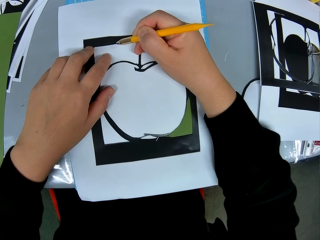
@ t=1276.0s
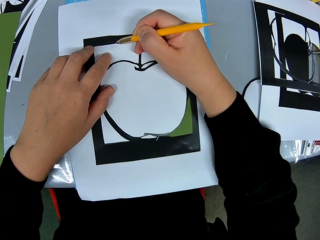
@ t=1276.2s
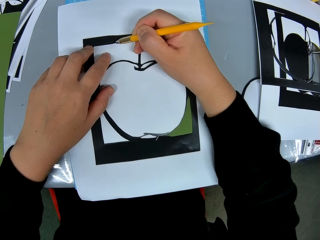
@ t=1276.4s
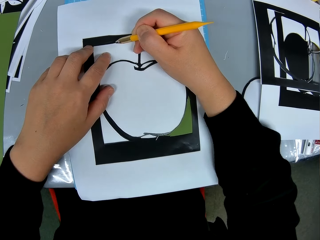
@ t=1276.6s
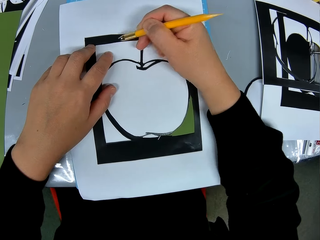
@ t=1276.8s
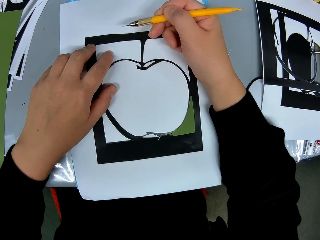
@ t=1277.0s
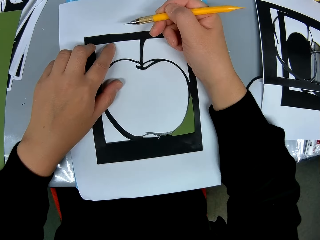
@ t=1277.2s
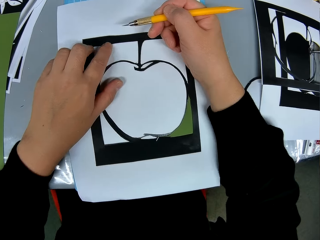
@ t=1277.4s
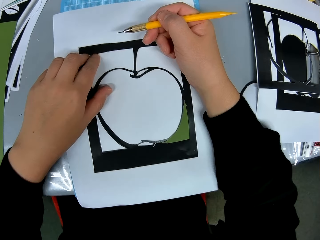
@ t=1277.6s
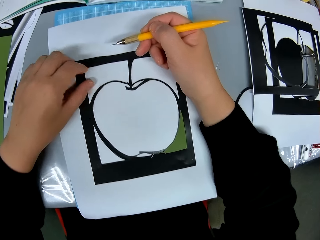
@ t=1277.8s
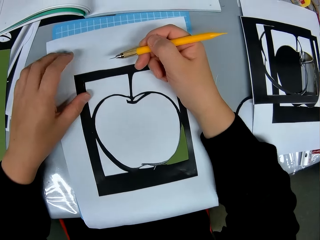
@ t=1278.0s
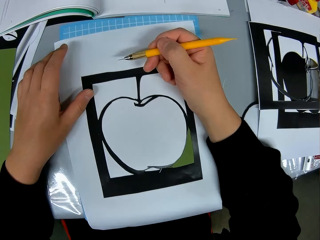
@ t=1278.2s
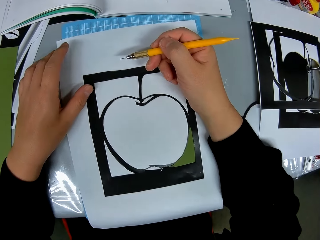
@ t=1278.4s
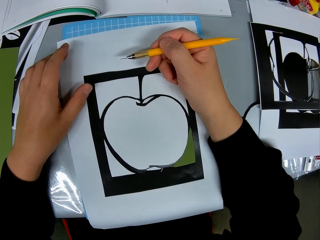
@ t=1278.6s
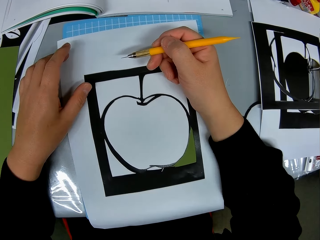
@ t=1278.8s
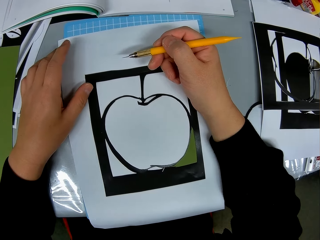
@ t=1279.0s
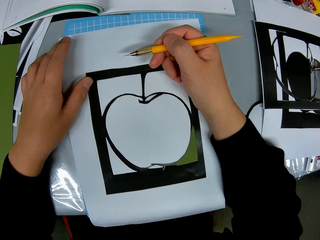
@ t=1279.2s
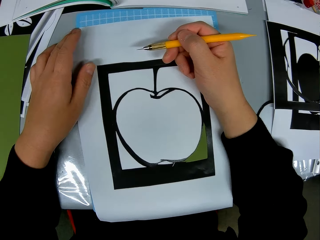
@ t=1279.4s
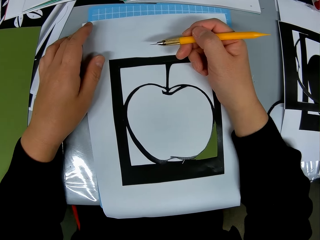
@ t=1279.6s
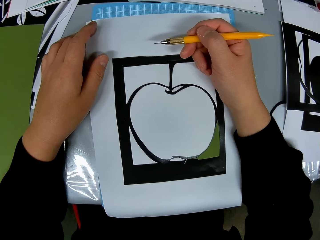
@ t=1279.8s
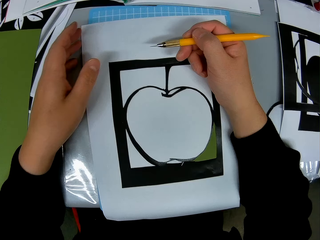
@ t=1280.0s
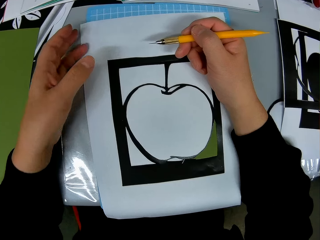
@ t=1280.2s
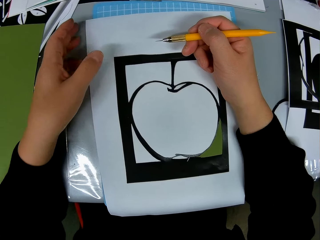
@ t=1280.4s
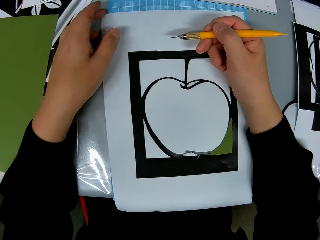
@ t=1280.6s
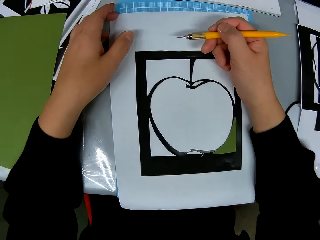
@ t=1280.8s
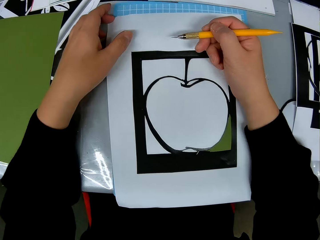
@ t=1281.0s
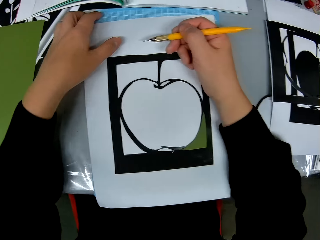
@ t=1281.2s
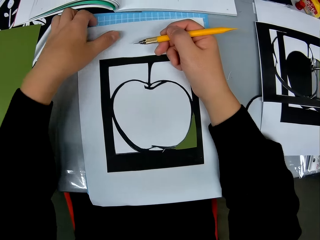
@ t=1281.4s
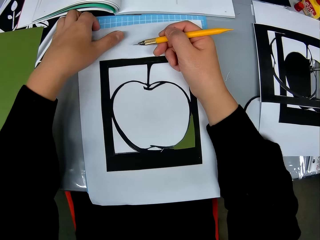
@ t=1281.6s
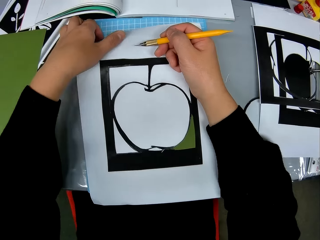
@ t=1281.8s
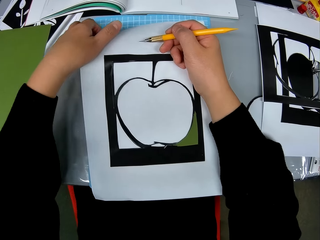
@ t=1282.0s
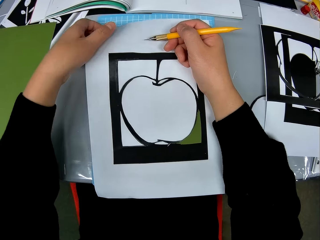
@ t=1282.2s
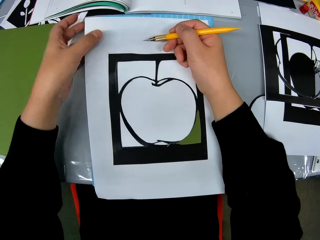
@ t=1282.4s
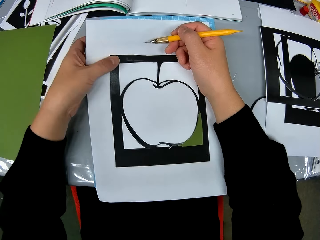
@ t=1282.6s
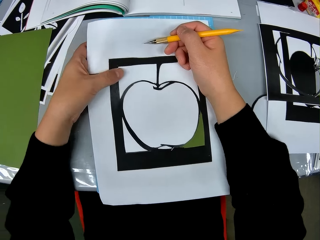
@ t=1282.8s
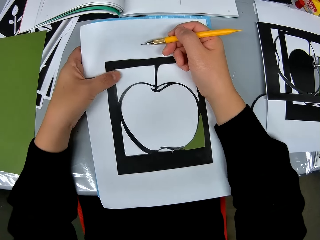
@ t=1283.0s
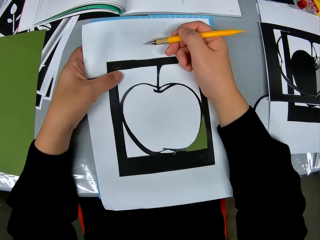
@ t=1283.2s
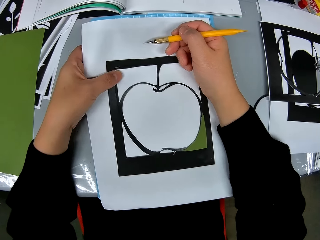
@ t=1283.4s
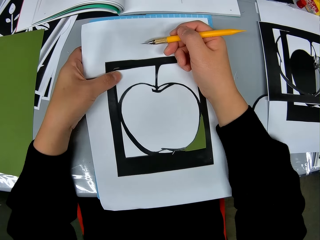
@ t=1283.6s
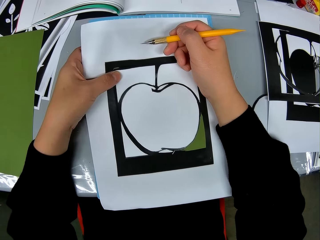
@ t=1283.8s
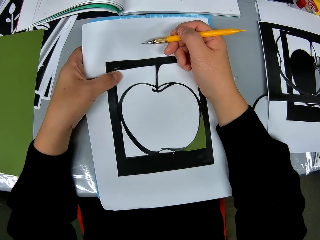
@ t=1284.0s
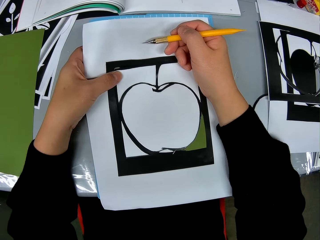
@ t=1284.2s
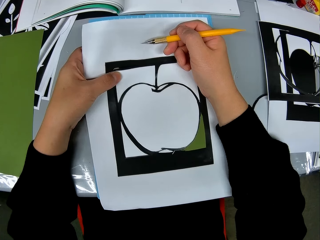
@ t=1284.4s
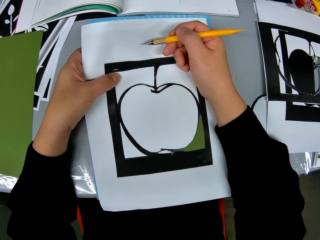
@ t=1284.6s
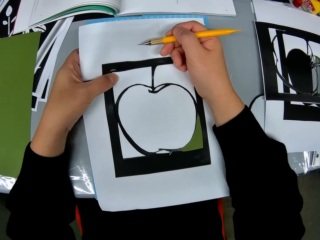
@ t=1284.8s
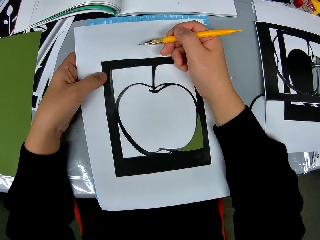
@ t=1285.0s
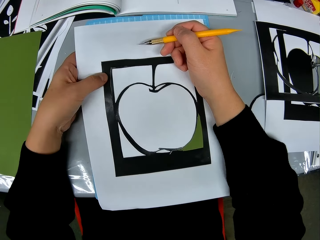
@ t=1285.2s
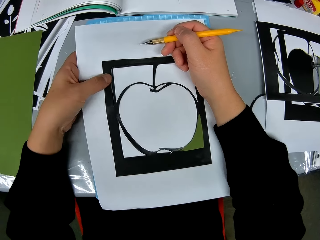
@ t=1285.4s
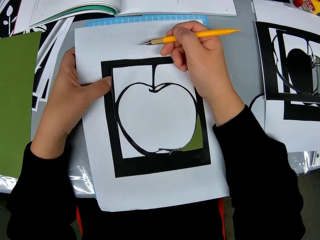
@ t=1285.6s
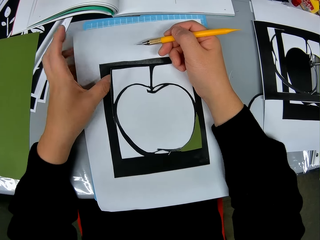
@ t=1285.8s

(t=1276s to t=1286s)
The camera wearer moves a finger. He moves a finger again. He moves a hand. He lifts the art. He uses his hand and the cutter on the drawing book. He pushes the cut art.

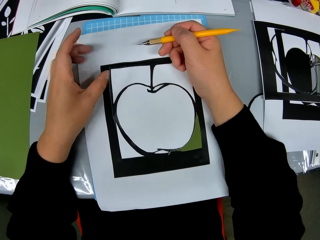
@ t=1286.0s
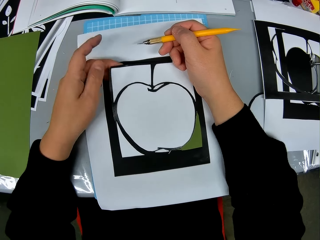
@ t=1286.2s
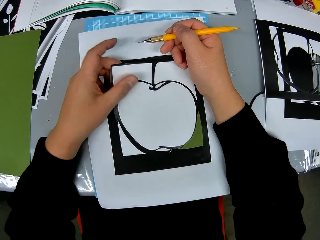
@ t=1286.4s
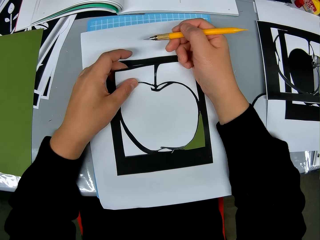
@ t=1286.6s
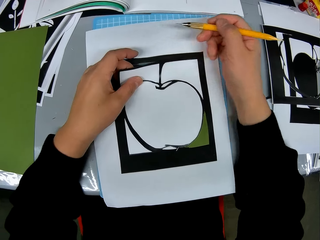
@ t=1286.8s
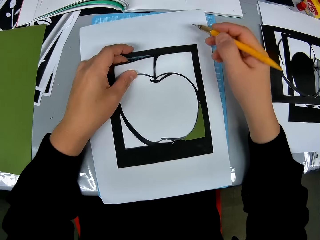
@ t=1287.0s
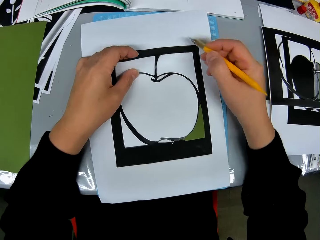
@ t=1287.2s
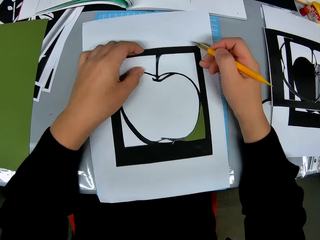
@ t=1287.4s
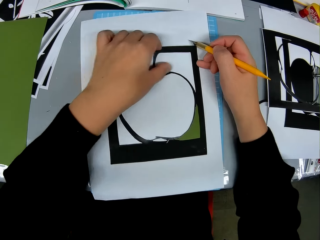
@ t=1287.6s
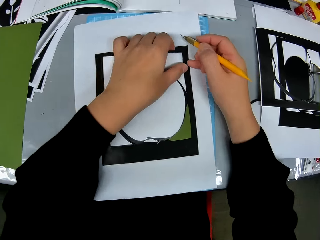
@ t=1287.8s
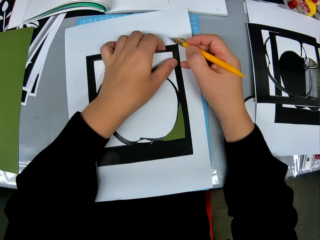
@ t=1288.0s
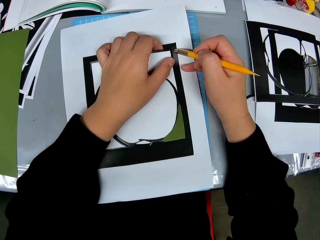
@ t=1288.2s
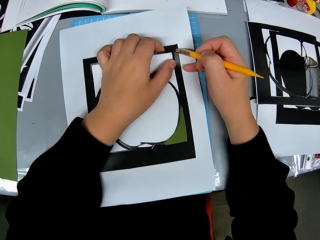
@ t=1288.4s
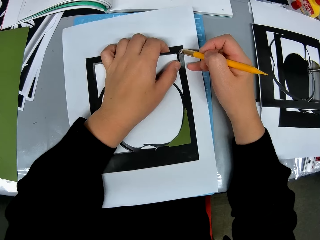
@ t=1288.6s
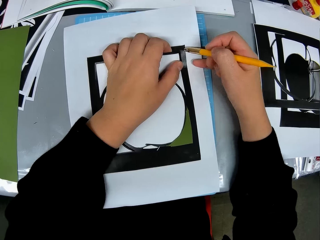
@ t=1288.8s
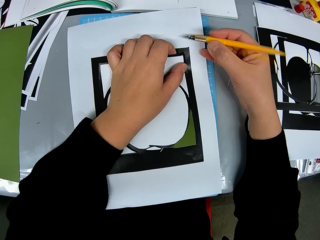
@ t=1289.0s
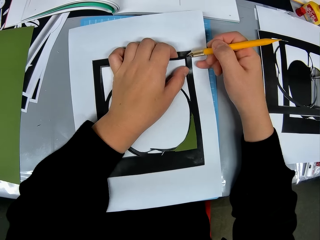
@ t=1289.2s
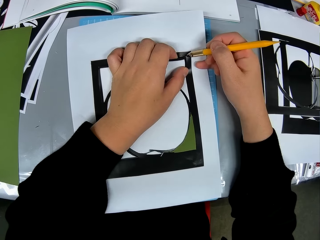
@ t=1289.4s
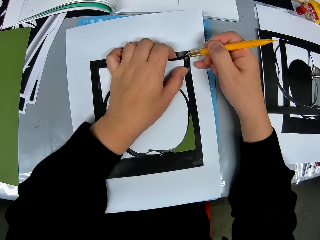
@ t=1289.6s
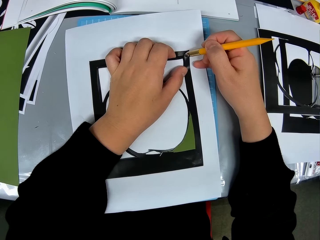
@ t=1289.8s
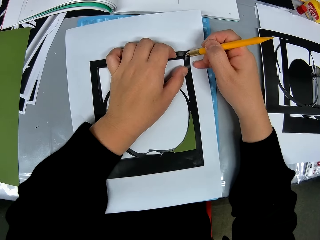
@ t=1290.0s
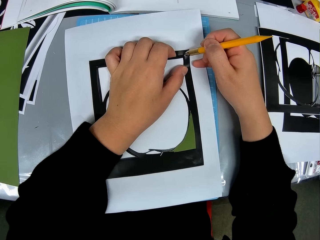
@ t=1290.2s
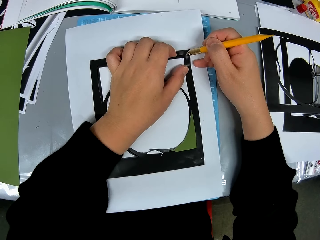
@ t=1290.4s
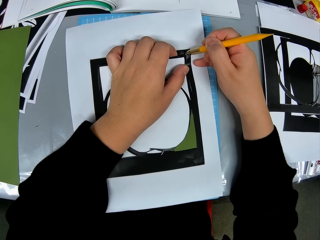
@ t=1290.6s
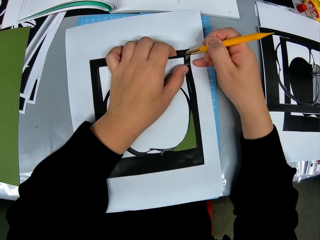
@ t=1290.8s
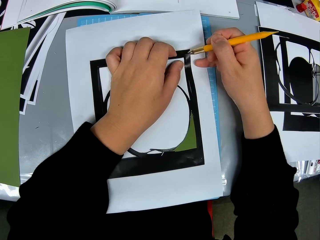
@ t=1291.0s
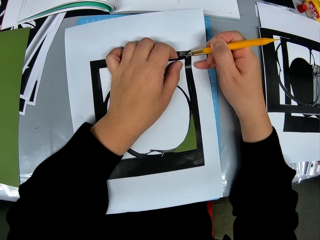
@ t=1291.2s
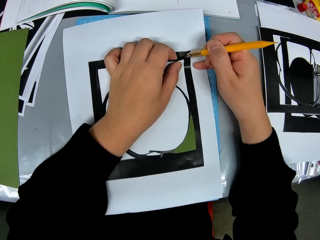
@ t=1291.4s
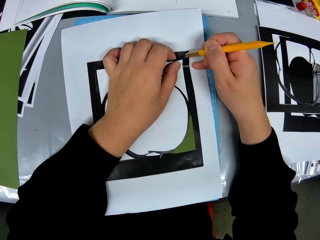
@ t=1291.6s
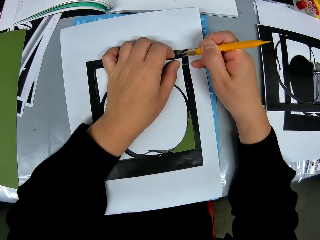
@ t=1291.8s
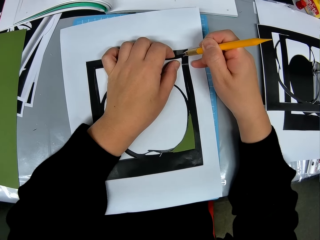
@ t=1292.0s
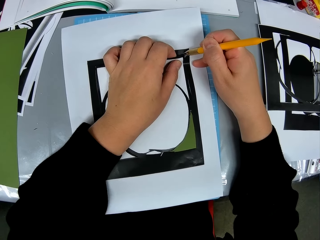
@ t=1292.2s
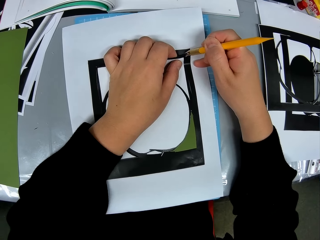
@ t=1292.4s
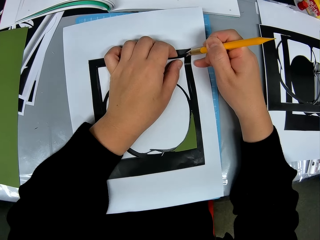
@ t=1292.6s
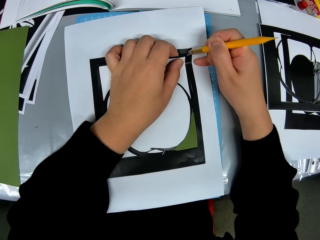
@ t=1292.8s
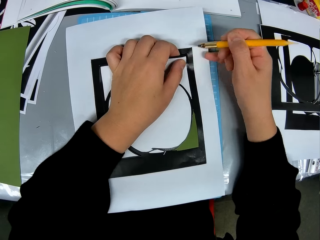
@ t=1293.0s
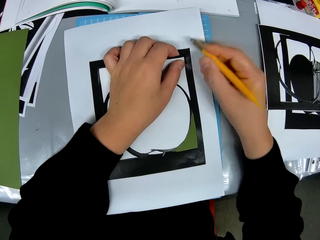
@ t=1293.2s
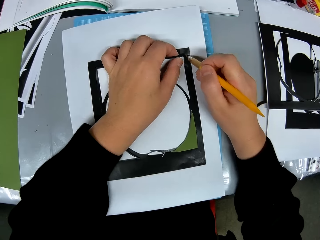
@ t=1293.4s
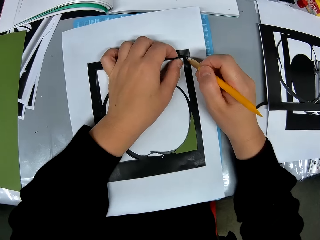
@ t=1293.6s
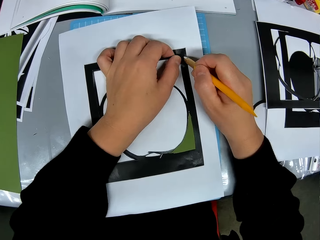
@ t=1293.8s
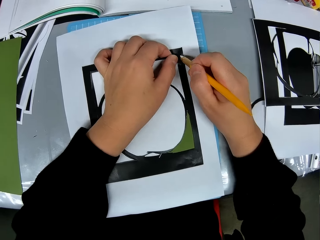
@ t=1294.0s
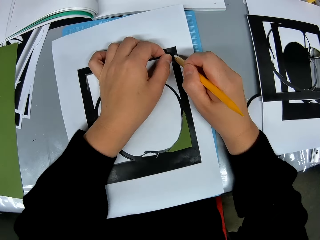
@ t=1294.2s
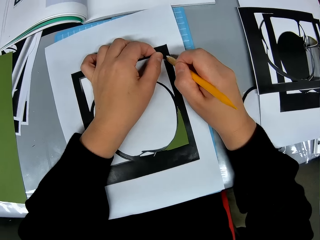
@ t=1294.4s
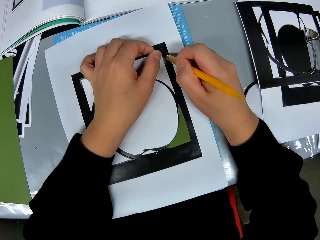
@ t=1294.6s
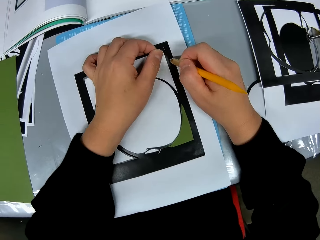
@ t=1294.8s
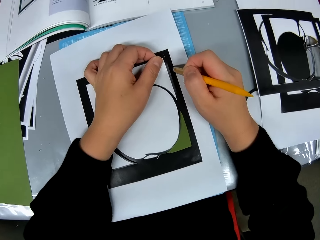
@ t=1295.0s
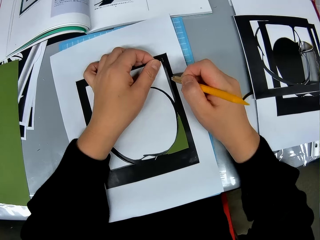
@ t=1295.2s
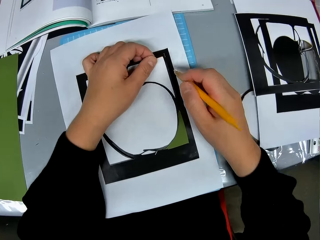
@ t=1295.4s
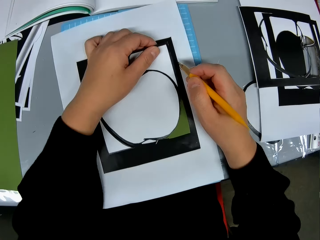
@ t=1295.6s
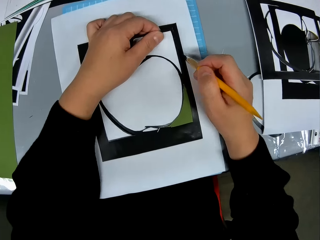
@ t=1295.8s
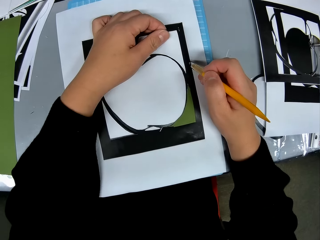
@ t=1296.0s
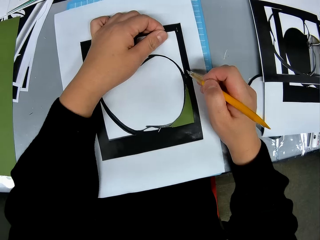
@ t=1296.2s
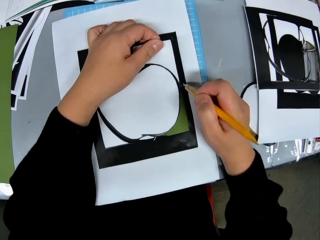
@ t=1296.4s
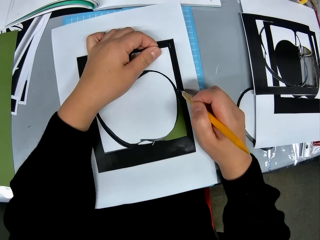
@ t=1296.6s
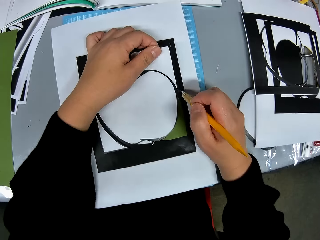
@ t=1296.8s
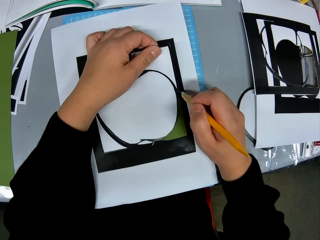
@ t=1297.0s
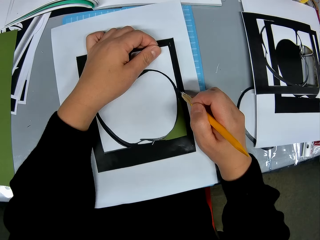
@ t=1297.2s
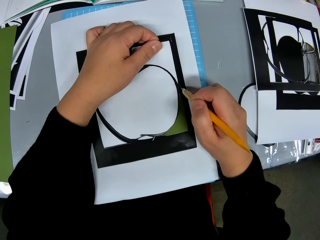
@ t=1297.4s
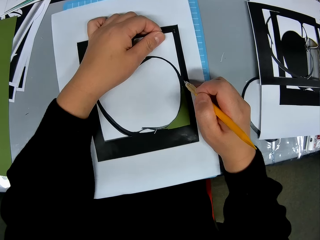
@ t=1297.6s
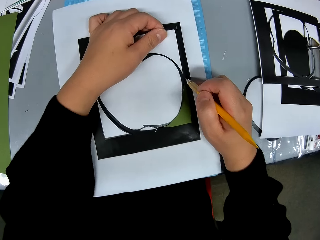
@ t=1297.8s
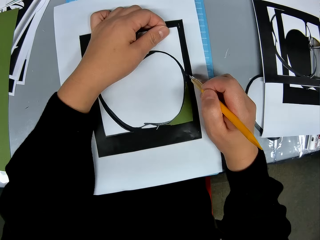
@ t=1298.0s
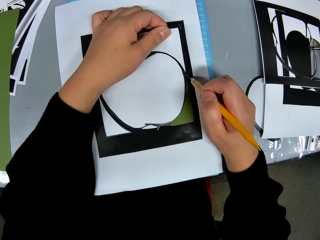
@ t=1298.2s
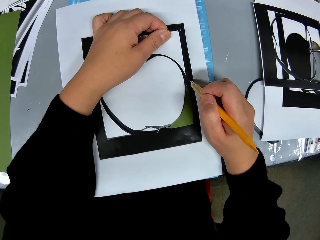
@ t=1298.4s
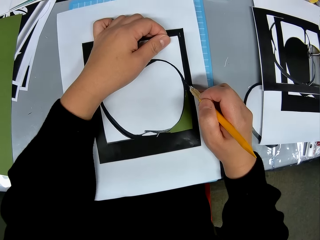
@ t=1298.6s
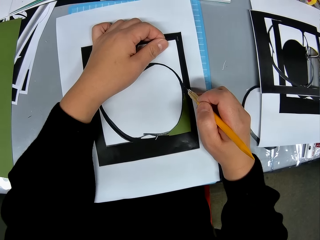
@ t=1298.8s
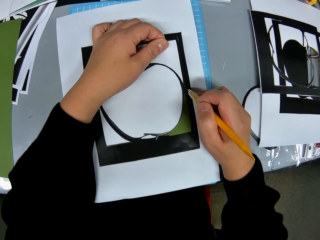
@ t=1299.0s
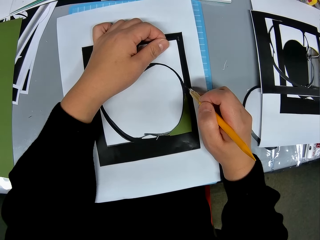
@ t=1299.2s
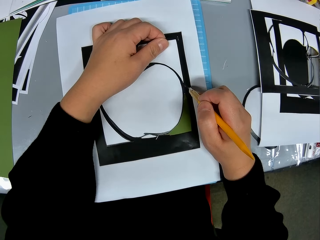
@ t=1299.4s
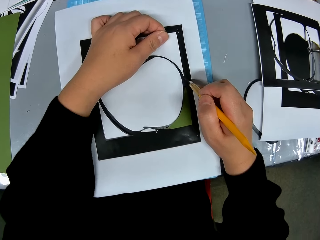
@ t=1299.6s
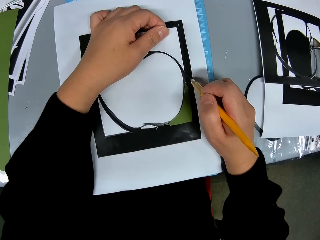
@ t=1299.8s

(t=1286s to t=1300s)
The camera wearer holds the art. They remove a hand from the art. They move a hand along the art. They move the other hand. They cut the art.
